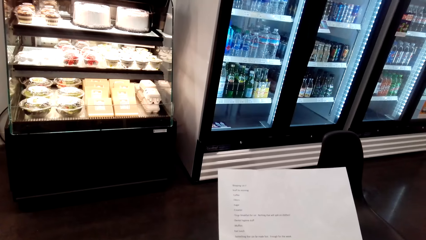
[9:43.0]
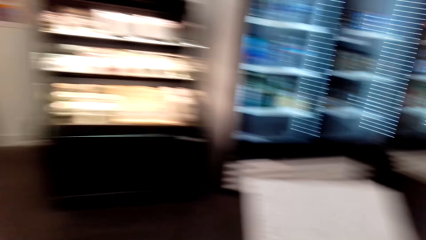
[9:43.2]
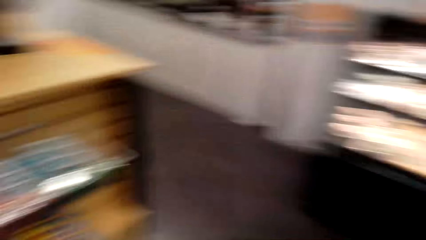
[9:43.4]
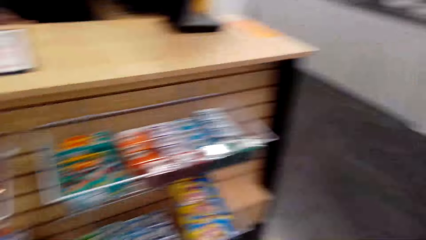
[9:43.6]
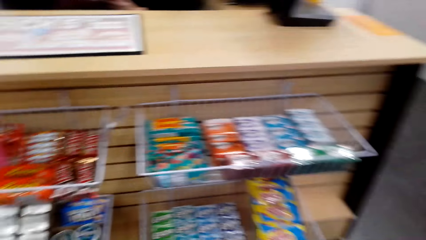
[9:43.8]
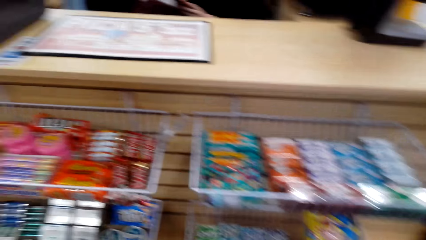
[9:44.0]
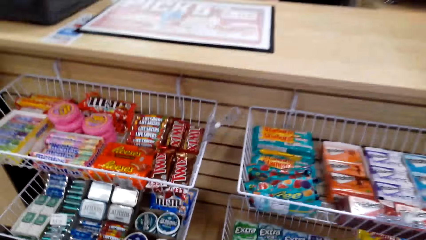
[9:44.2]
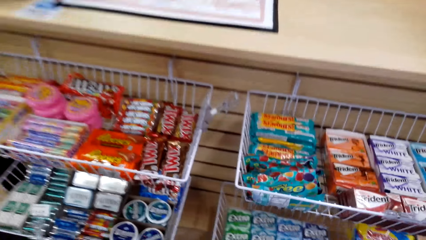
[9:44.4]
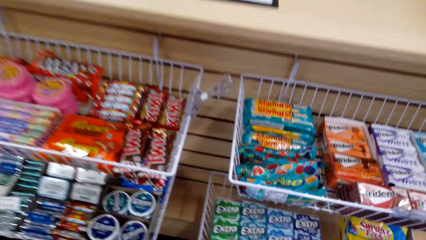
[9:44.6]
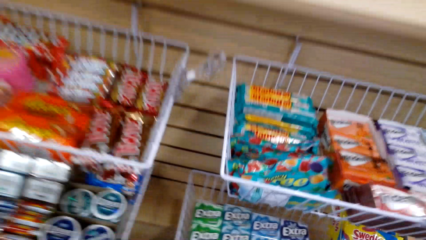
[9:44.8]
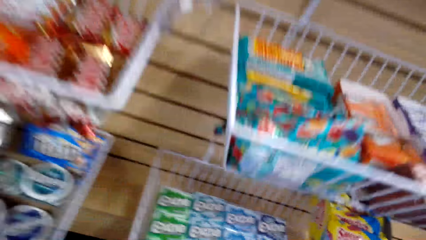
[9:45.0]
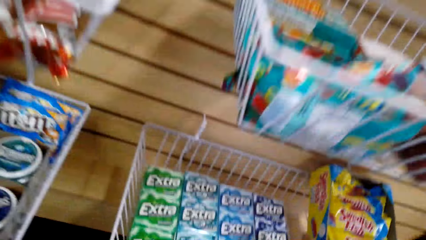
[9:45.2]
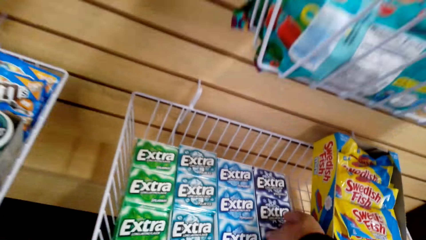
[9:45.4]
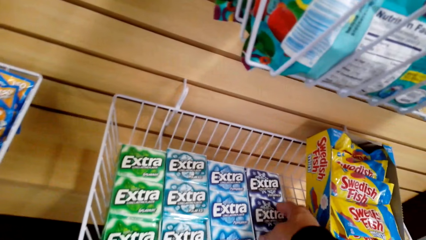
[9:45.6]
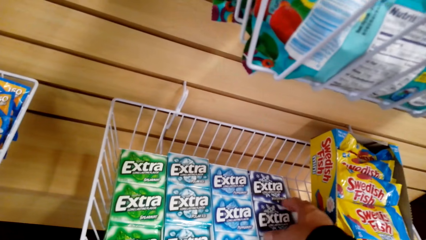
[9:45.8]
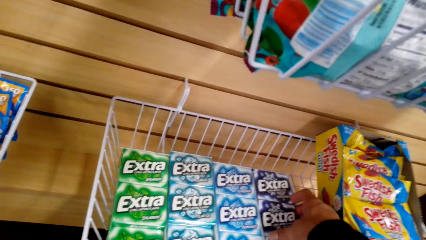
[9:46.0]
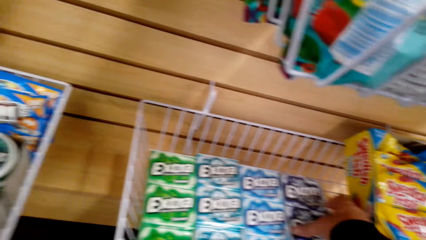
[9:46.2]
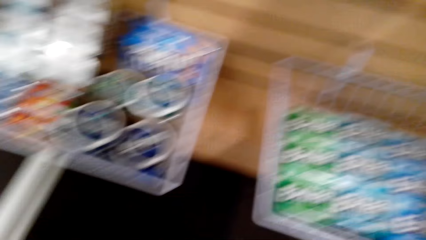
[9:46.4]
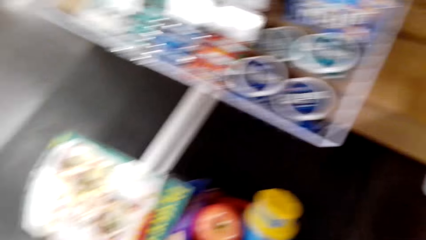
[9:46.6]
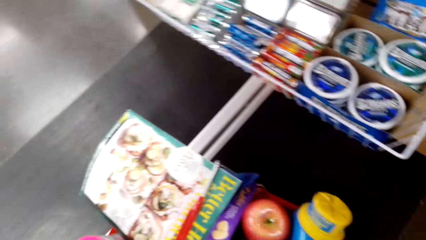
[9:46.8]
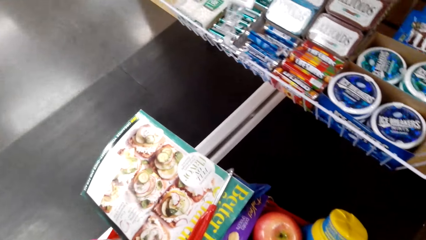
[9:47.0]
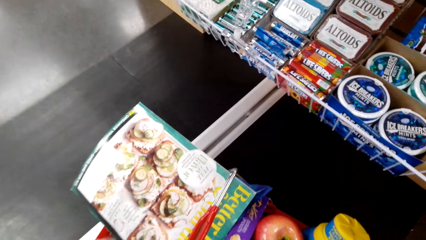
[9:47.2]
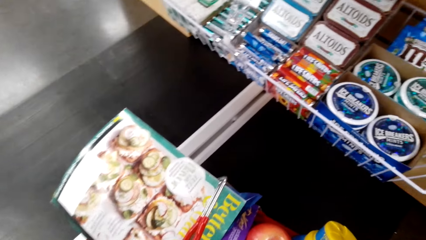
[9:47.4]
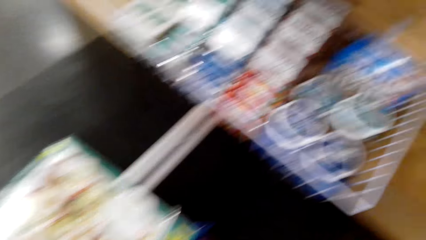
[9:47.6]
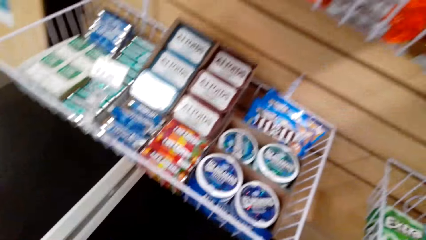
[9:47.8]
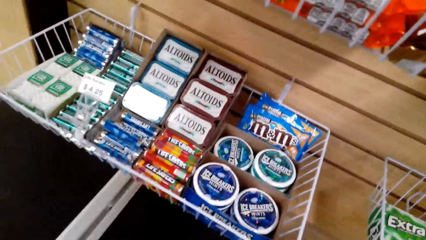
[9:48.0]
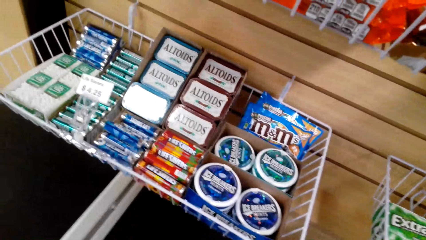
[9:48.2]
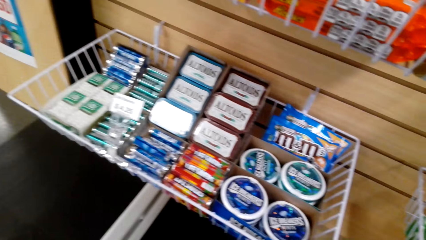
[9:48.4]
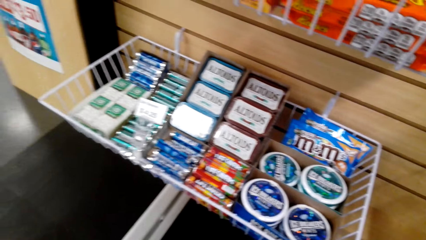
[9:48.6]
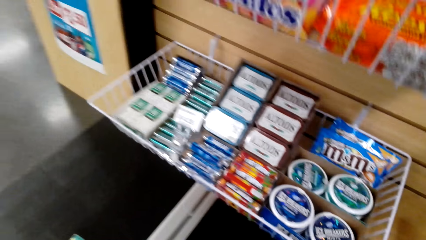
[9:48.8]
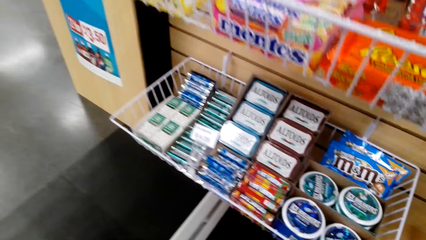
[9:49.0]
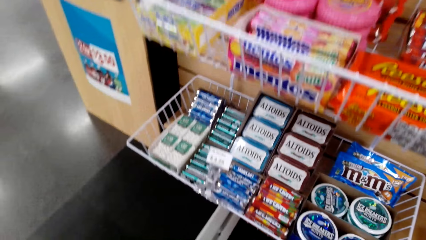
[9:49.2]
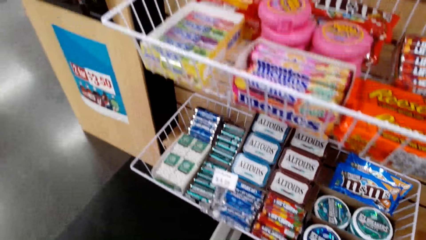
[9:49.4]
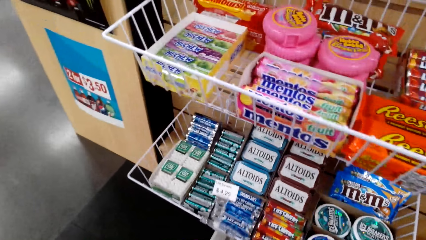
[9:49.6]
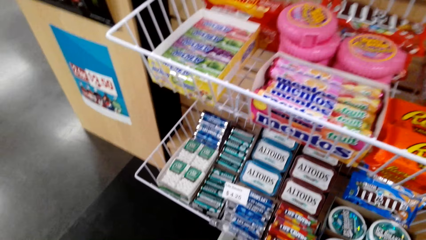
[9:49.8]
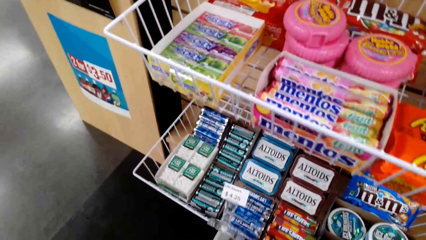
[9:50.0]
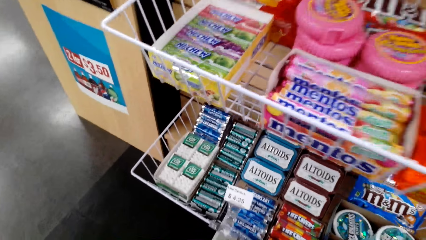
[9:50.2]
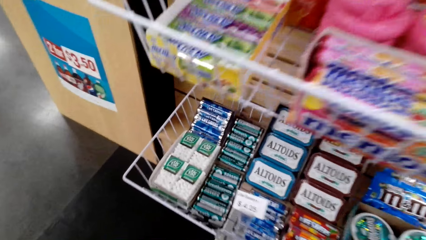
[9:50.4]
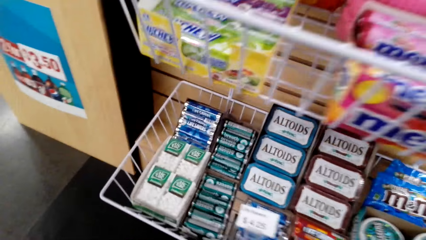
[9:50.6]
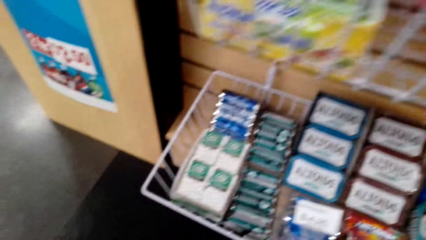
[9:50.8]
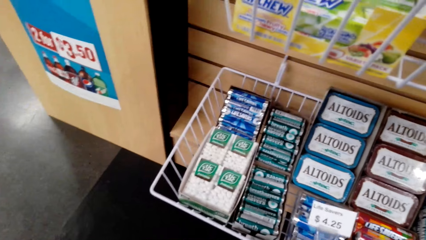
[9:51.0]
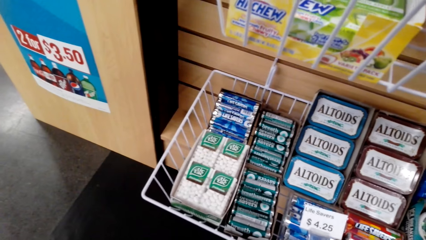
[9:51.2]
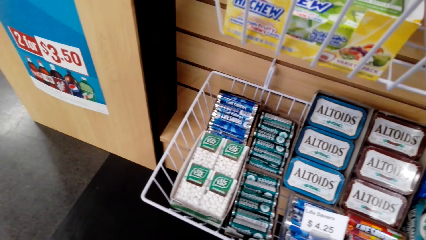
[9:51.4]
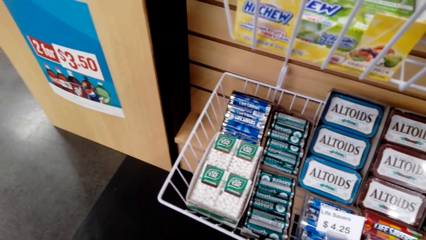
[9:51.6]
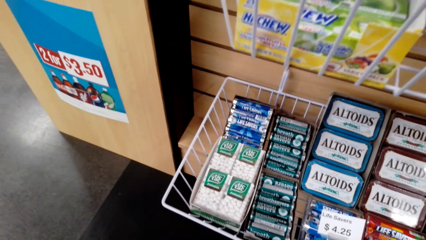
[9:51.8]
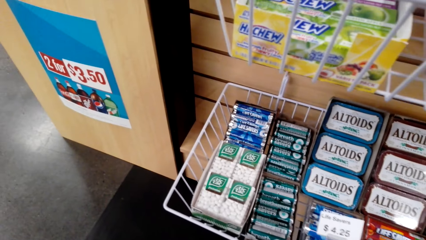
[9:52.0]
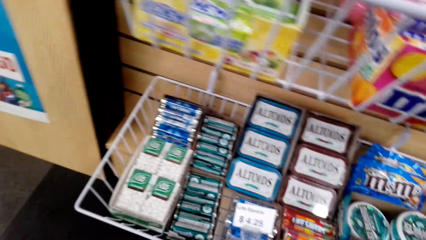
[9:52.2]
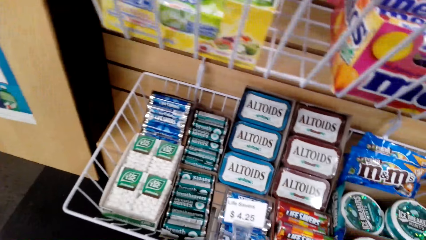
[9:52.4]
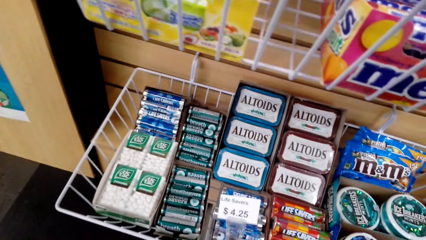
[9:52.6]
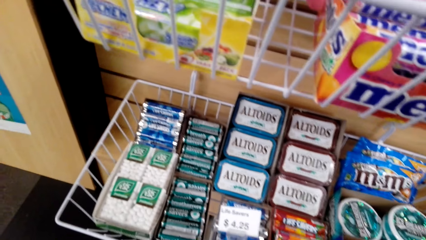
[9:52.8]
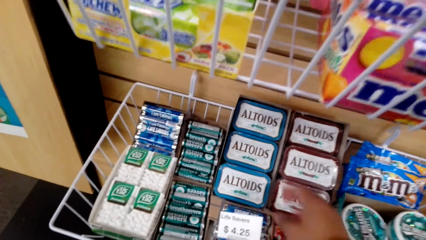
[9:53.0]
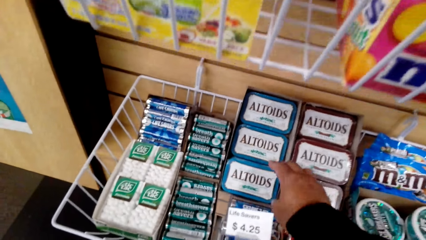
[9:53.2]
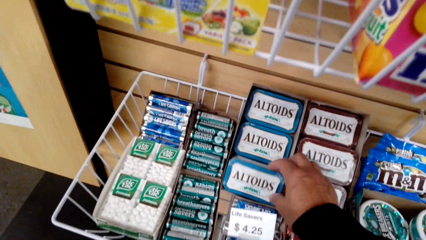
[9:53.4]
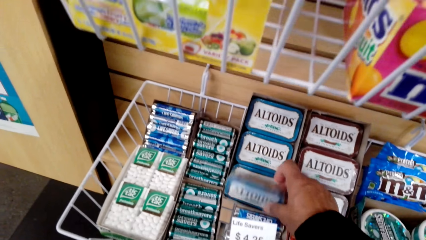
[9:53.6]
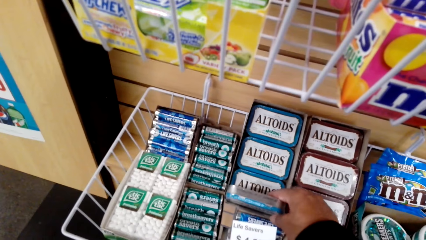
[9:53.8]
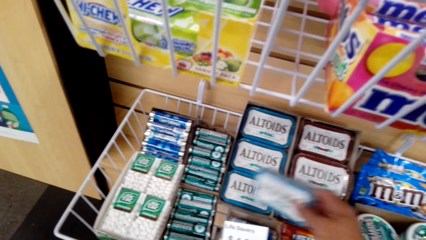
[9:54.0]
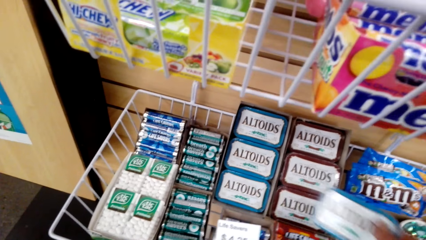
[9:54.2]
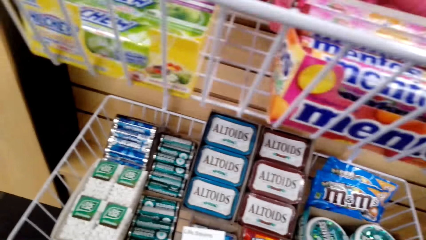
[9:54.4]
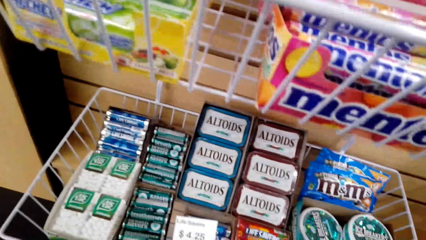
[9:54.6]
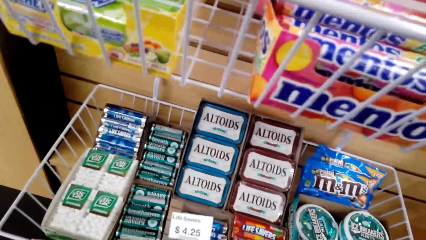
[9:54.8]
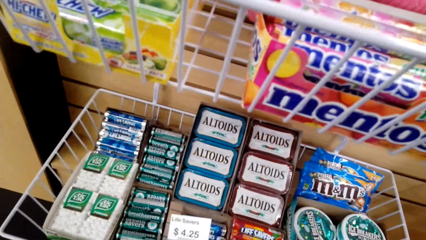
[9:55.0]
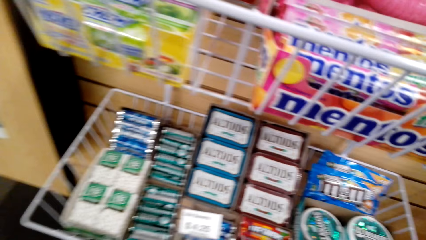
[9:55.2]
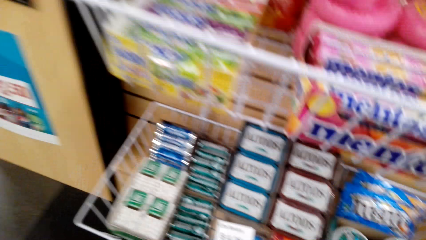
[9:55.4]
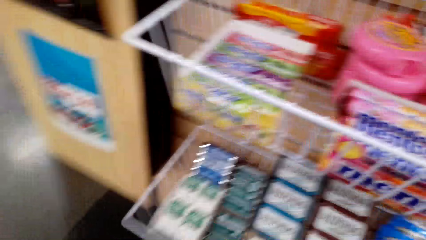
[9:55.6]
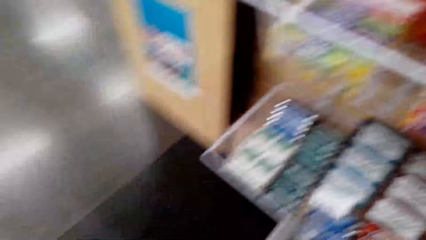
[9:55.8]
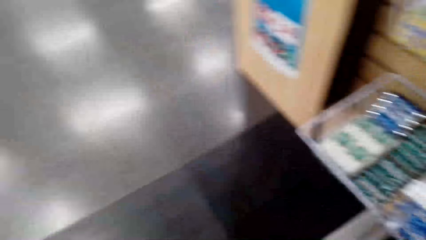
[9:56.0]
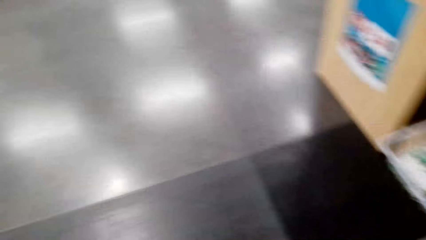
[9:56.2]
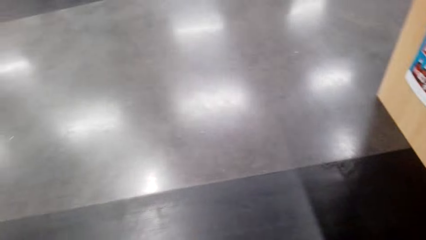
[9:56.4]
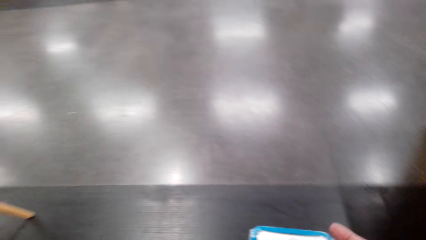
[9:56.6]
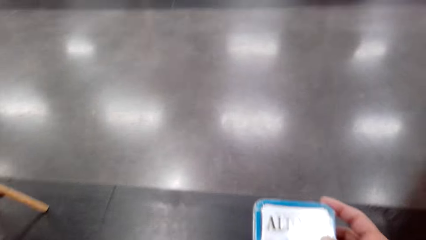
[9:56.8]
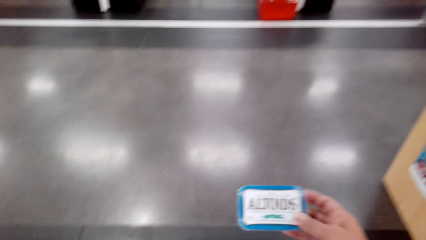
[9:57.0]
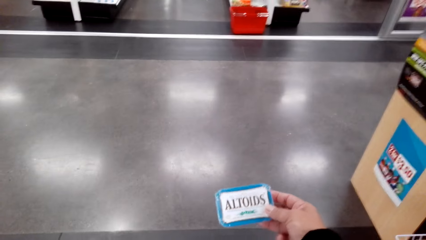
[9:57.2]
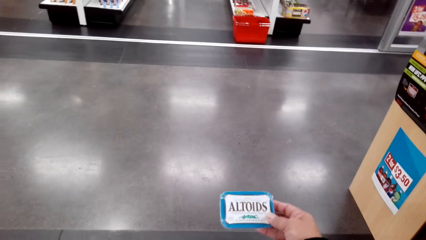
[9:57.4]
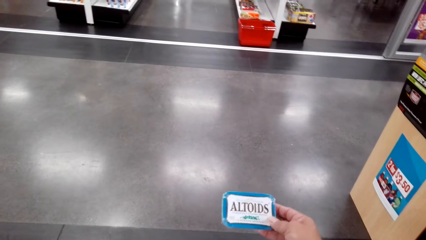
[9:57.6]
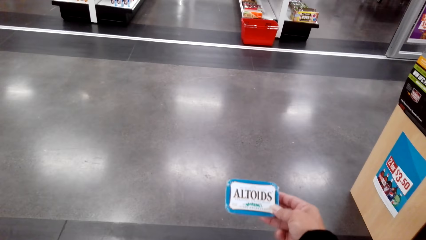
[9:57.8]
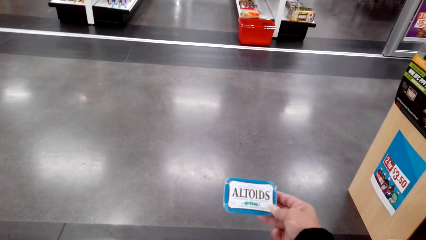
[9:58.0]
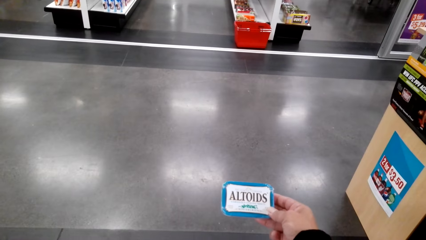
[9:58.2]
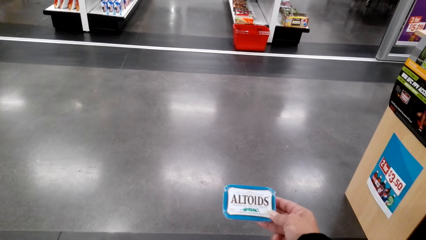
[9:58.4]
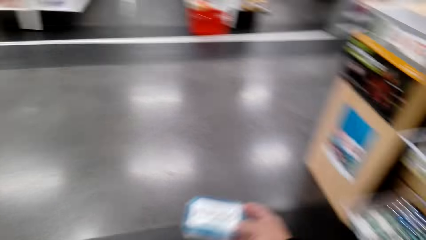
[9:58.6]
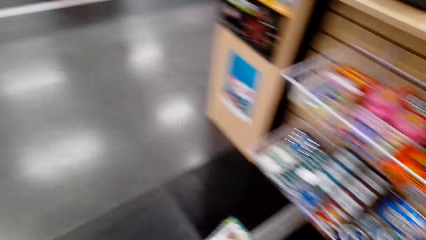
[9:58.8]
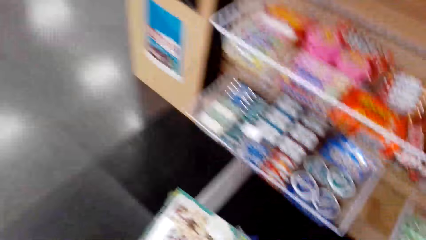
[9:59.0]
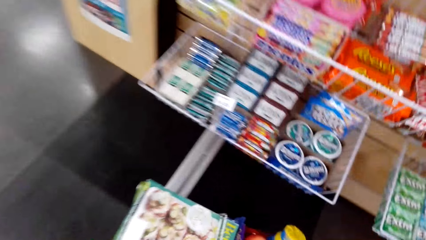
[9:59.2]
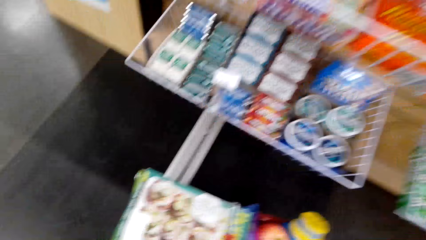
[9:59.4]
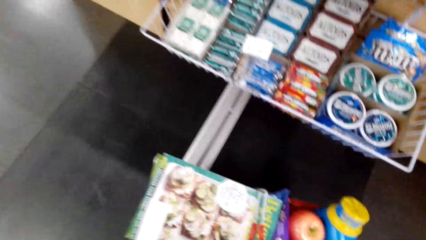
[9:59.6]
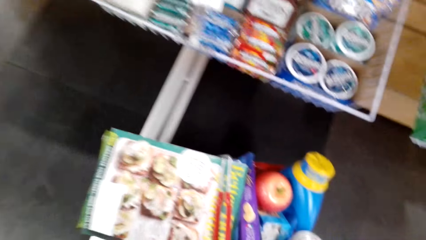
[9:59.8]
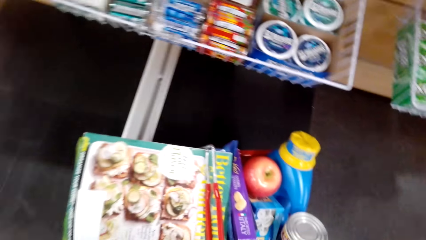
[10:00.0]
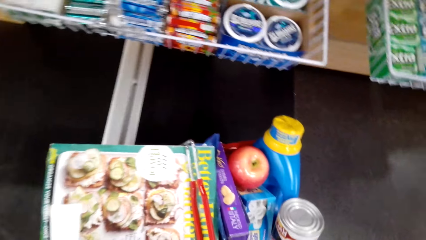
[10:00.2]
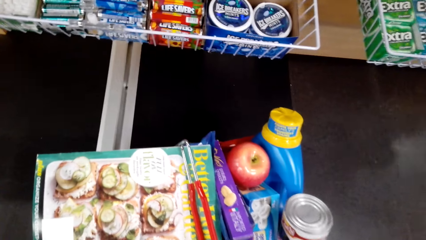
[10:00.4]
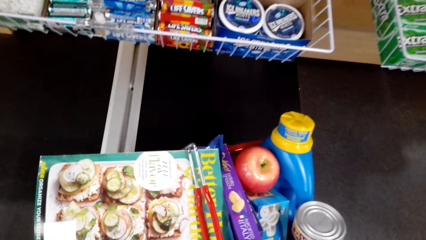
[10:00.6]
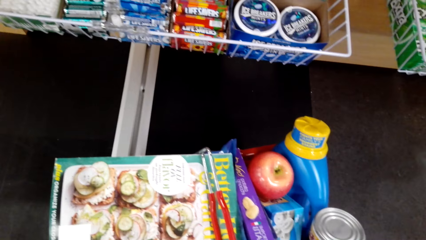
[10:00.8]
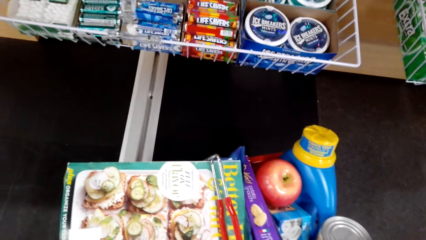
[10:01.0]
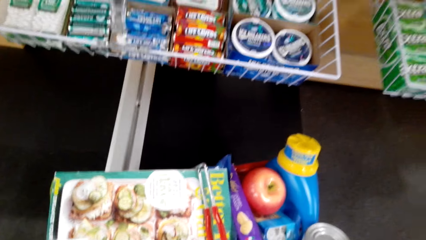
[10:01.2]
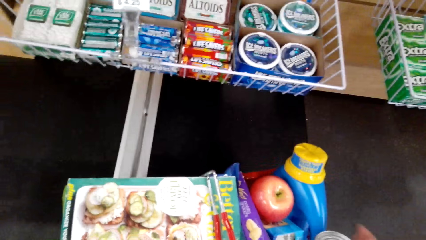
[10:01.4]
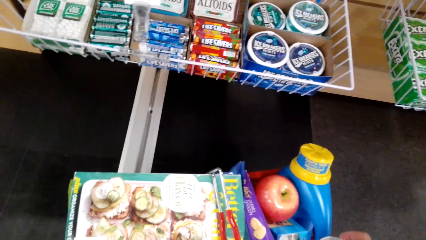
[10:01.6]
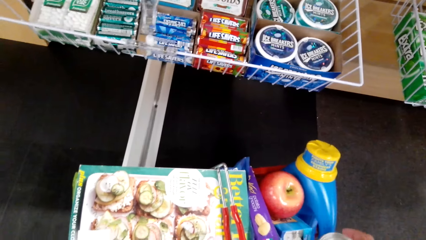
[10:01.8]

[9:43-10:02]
The camera wearer picks extra gum from the counter. They put the extra gum on the shopping bucket. They look around the supermarket shelf. They pick an Altoids tin from the supermarket shelf. They read the Altoids tin. They put the Altoids tin in the supermarket bucket.
